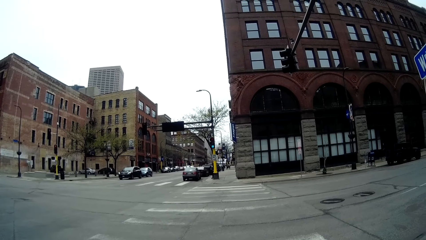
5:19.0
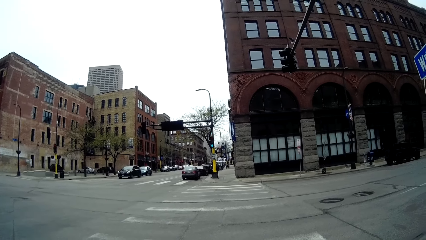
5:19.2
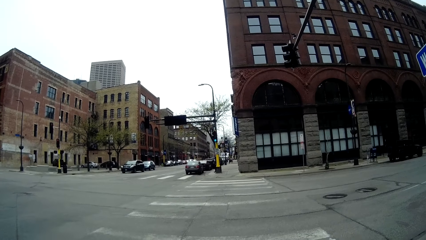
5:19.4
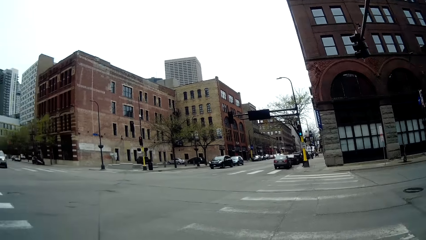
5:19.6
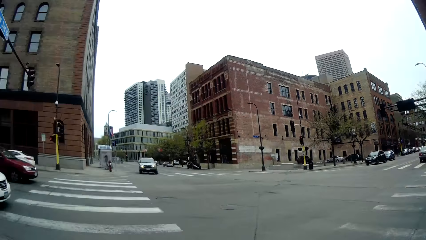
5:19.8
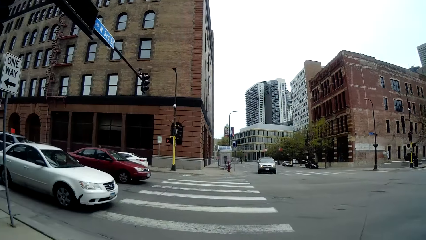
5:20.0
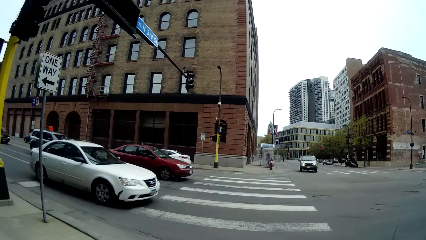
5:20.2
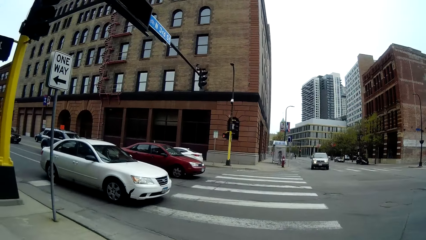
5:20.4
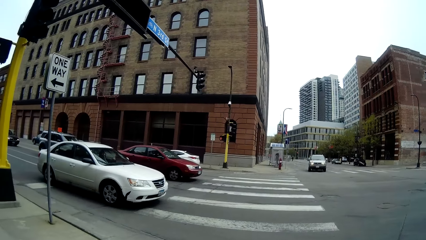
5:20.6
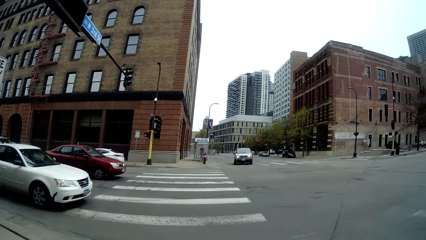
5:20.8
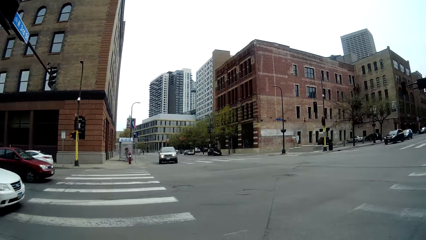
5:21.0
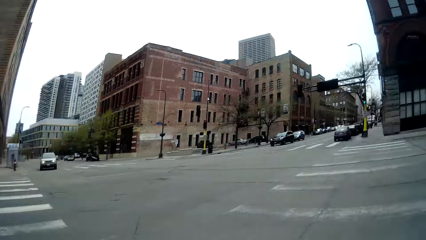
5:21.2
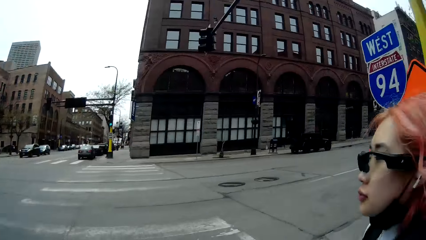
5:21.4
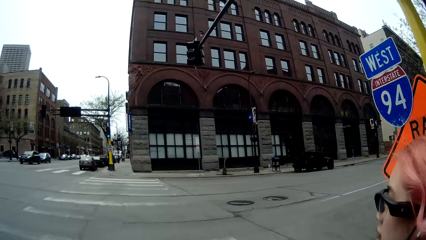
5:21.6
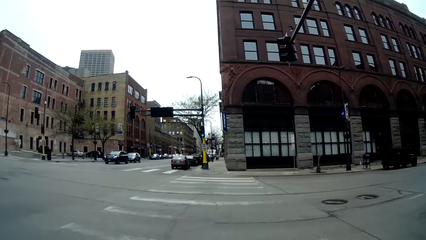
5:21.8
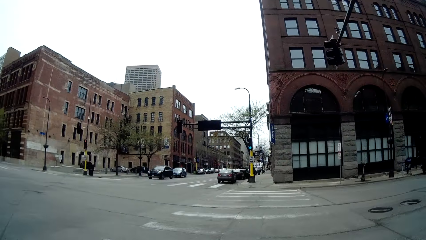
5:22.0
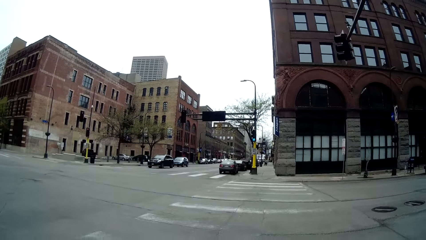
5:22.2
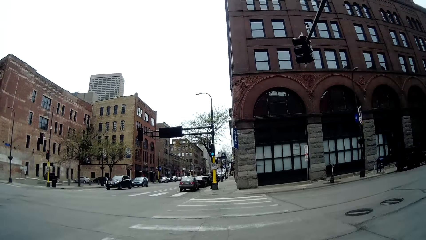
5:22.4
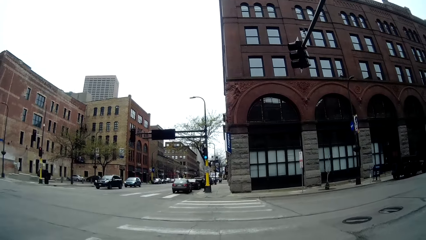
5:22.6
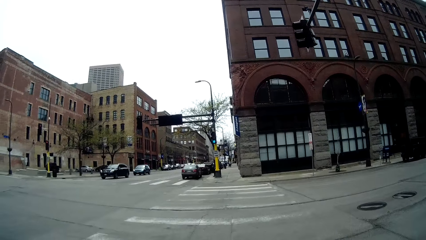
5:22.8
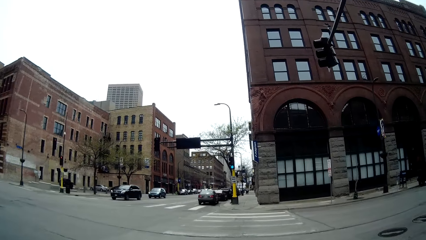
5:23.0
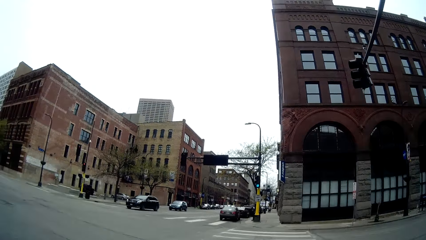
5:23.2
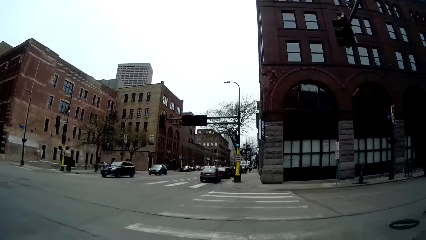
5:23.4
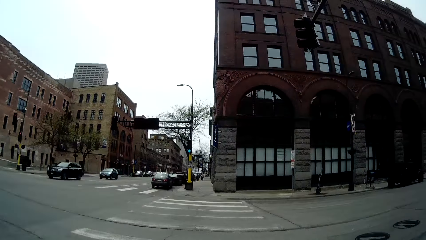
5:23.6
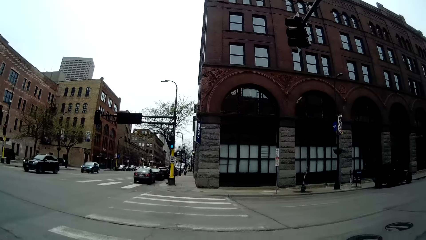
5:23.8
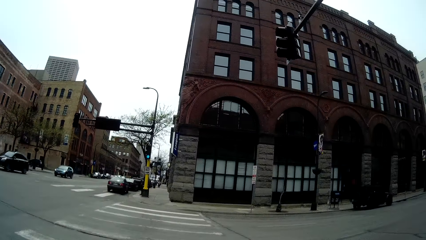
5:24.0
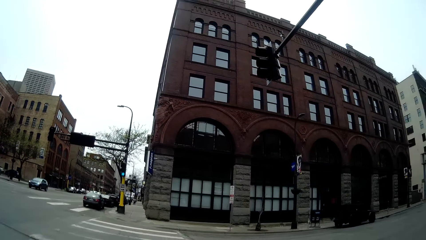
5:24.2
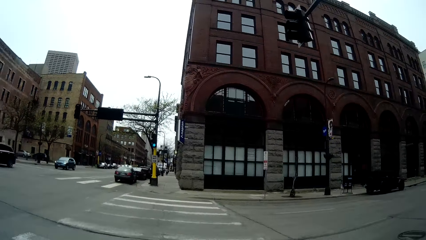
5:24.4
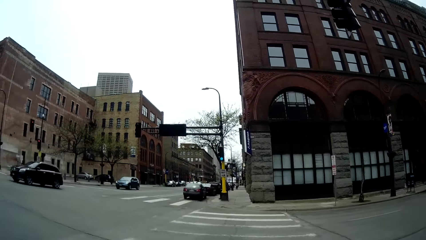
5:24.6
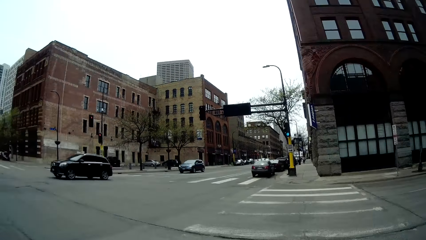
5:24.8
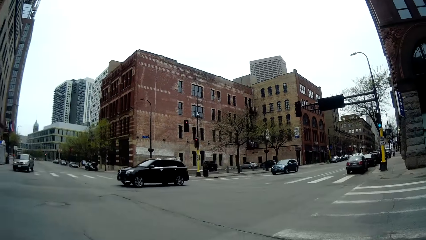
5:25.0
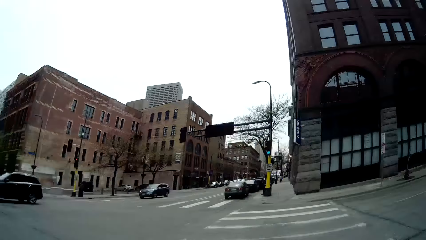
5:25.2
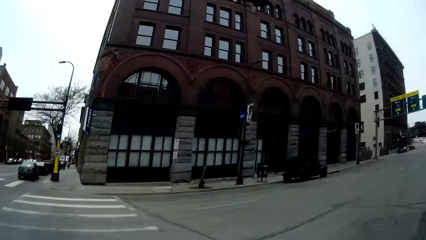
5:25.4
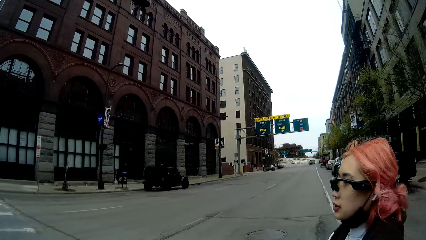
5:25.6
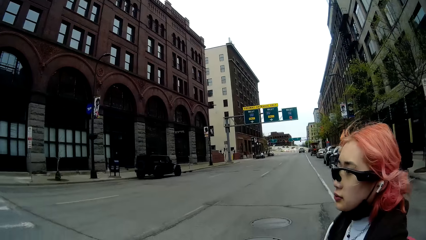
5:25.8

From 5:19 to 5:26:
The camera wearer walks over zebra markings to the other side of a road with the woman.

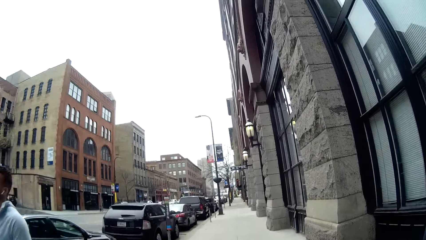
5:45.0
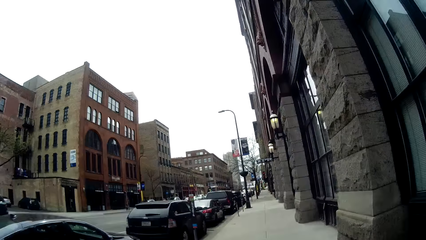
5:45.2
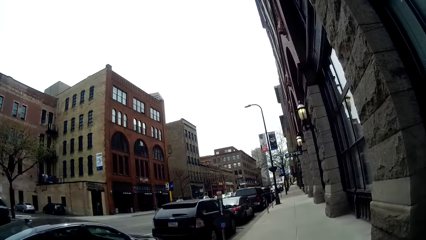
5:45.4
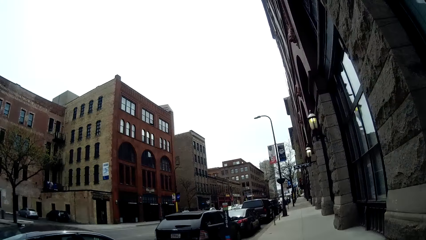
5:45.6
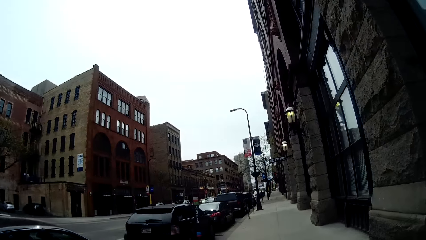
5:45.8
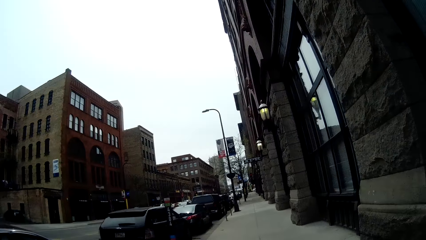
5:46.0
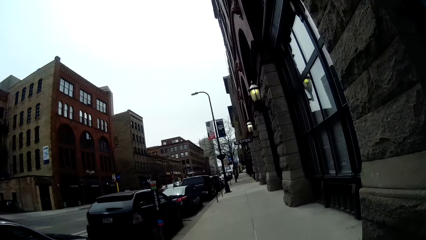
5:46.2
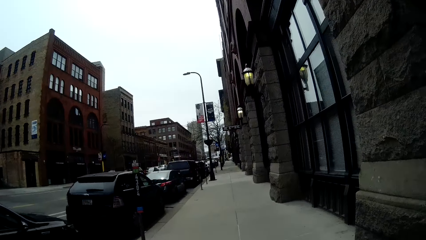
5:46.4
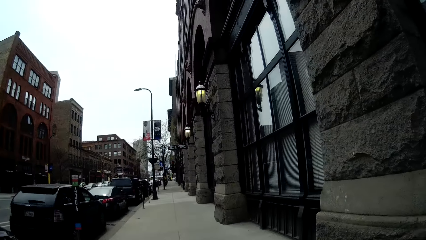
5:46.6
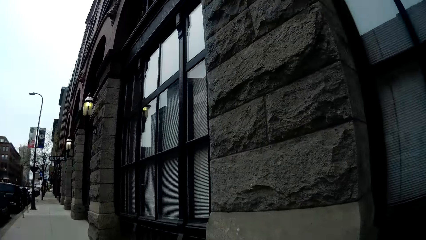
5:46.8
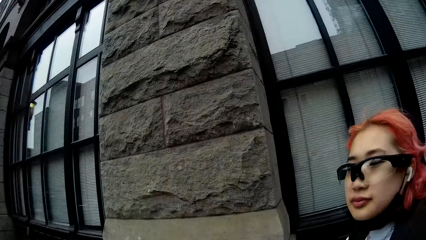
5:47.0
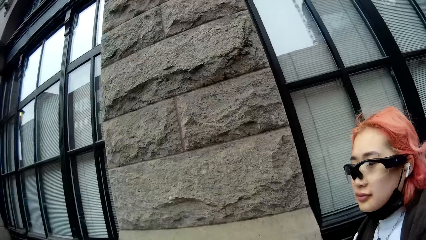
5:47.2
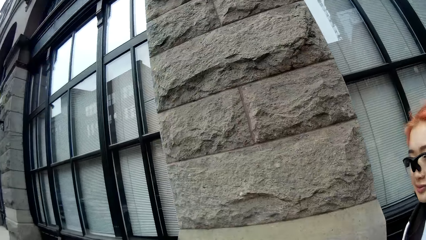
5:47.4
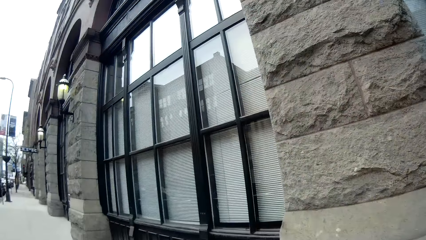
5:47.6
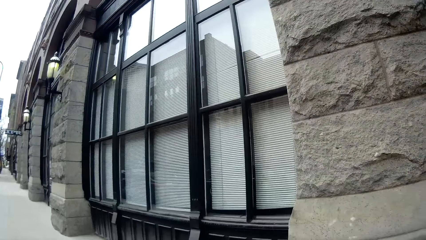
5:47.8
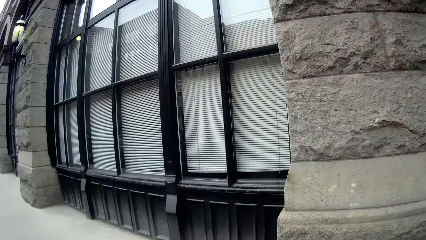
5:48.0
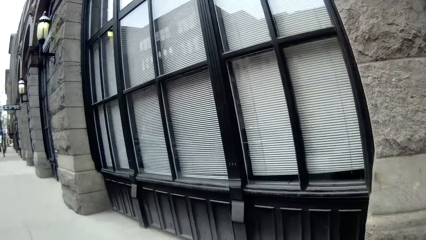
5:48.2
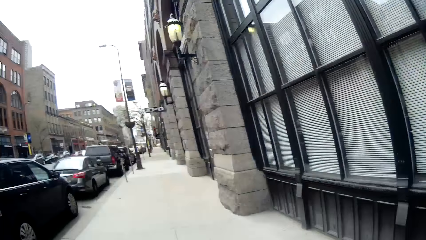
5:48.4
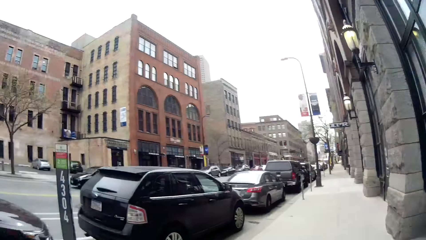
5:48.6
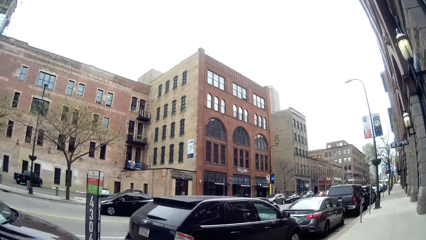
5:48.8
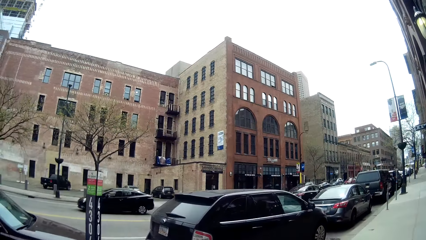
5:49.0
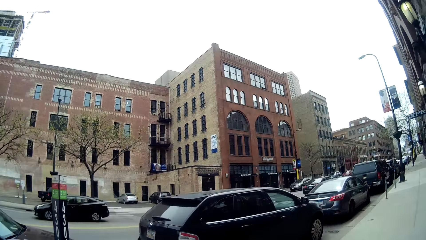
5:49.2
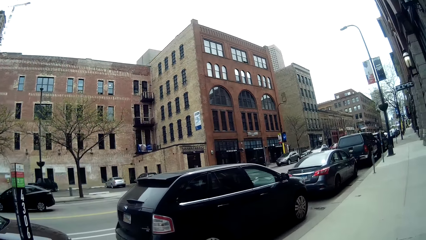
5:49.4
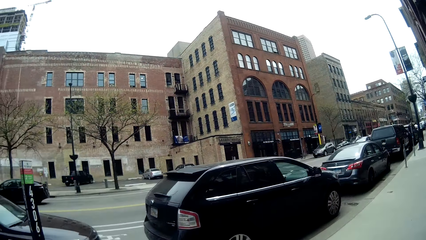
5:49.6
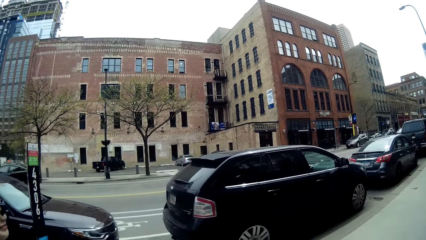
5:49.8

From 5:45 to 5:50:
A man walks past the camera wearer.

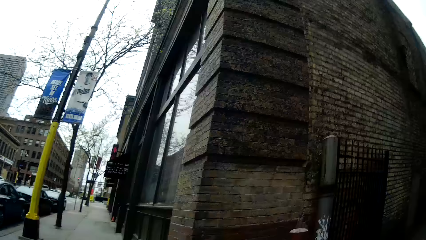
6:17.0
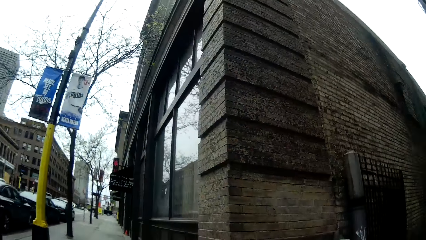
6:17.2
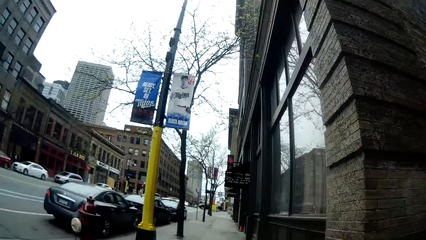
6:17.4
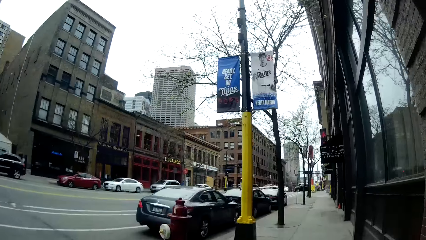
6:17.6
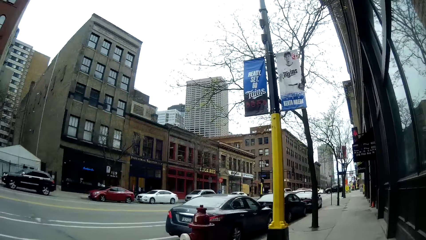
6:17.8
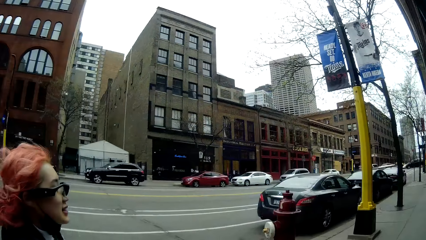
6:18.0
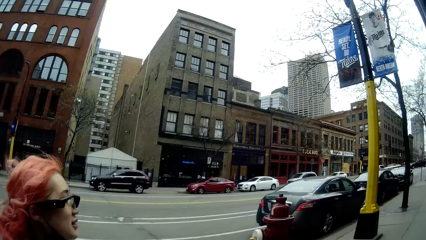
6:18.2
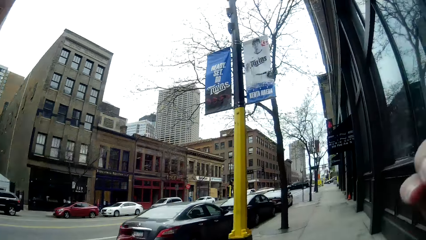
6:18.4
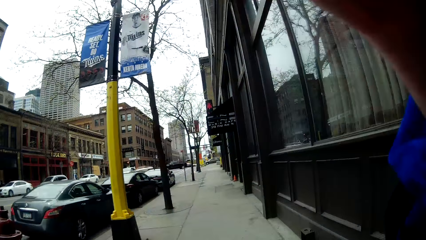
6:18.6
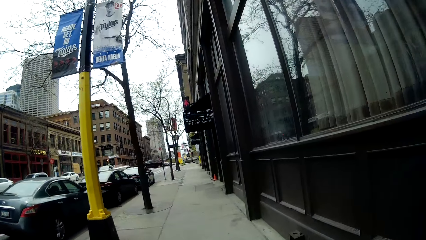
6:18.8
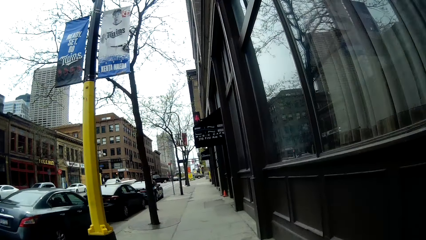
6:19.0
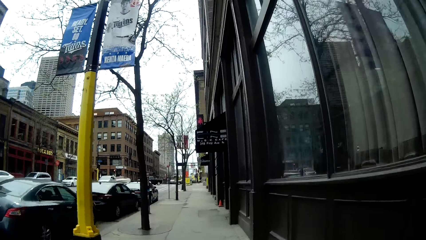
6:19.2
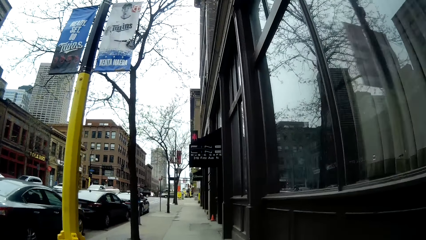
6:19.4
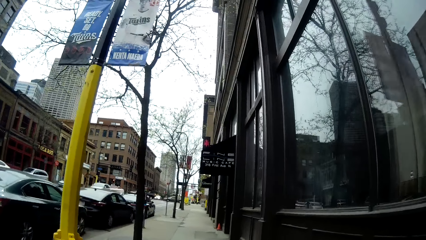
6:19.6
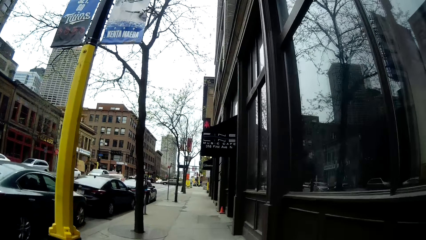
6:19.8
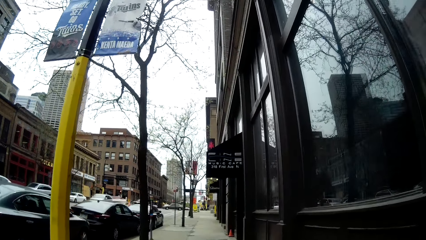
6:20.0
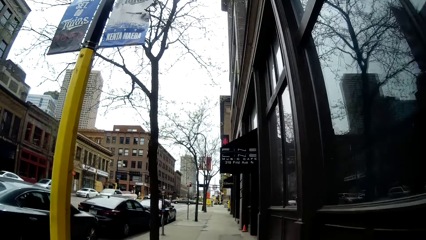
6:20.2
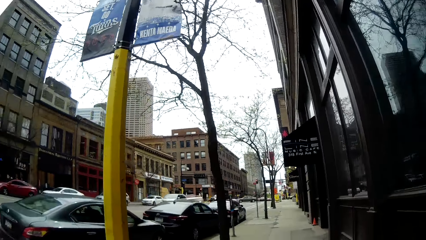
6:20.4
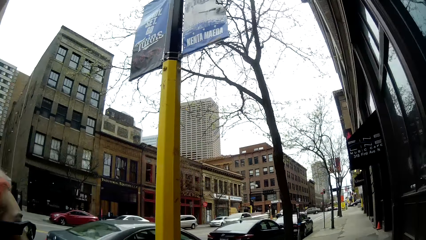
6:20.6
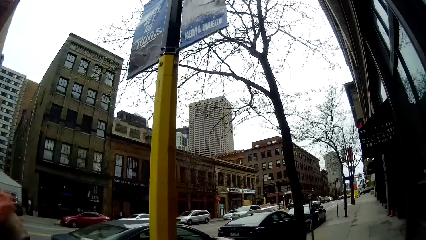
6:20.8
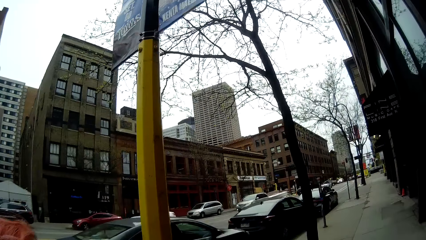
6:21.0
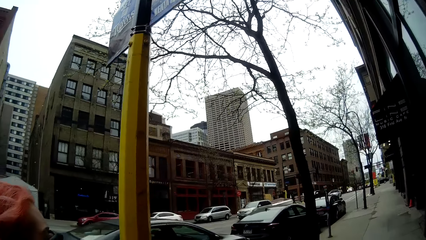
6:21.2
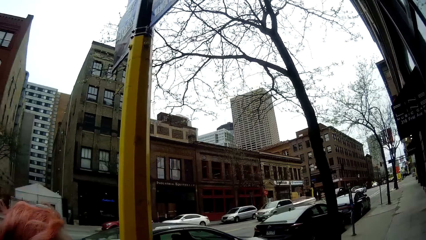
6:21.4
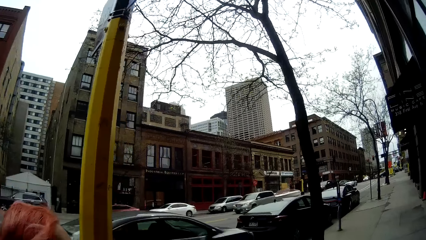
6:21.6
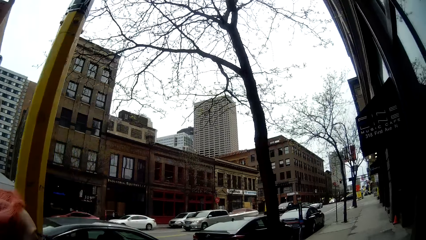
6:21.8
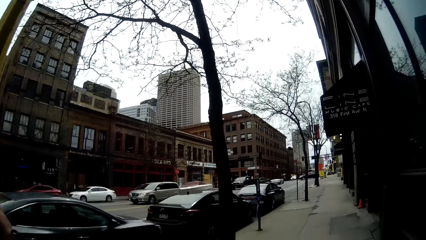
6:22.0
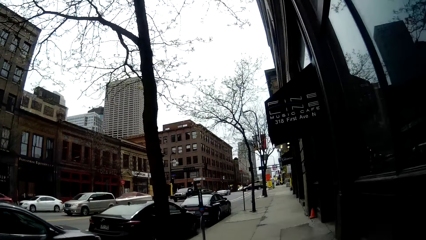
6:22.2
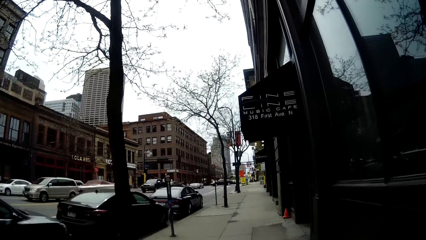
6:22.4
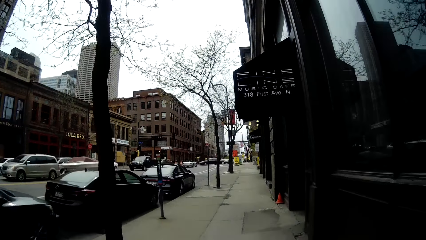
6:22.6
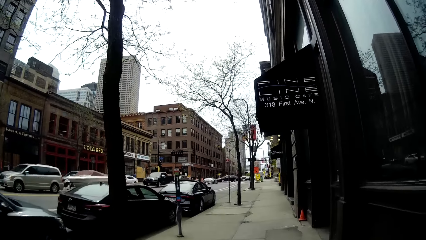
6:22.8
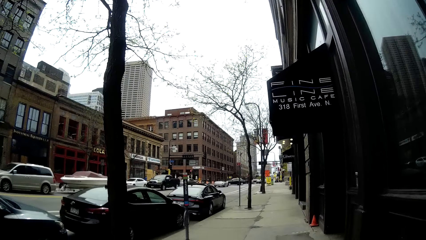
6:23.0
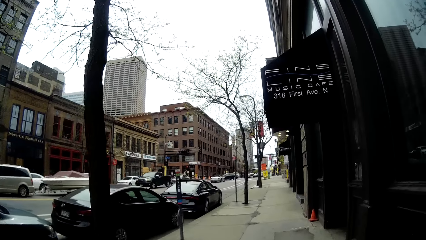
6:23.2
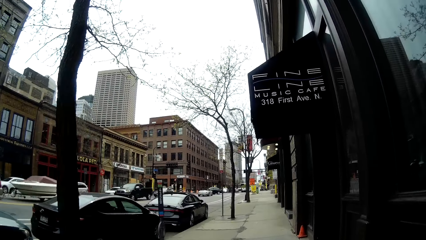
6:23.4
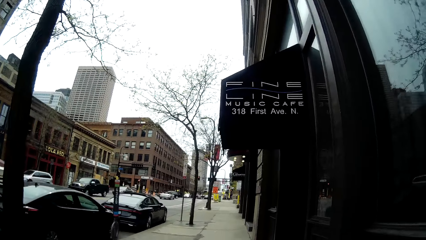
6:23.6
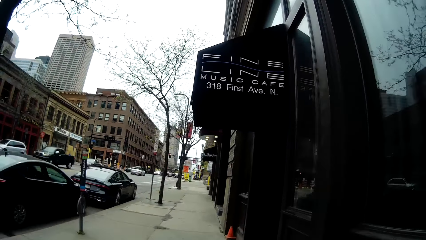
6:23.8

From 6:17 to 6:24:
The camera wearer adjusts her glasses on her face with her right hand.
